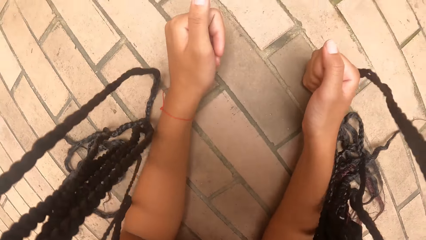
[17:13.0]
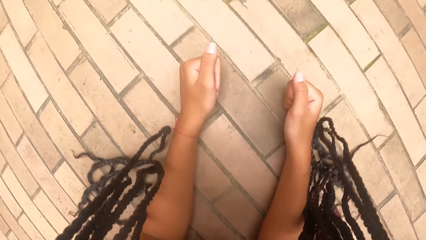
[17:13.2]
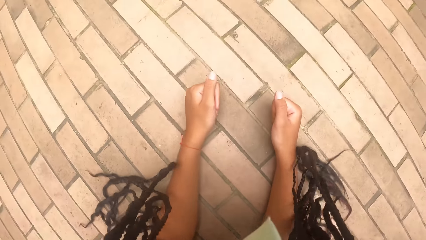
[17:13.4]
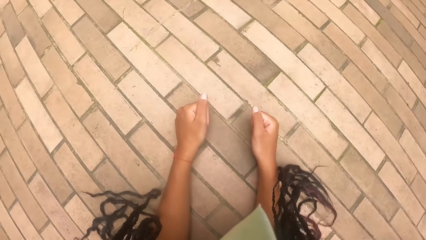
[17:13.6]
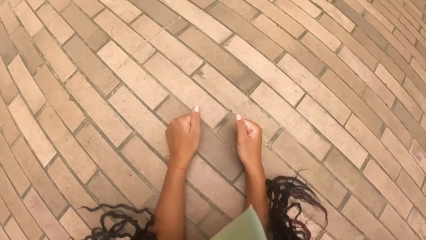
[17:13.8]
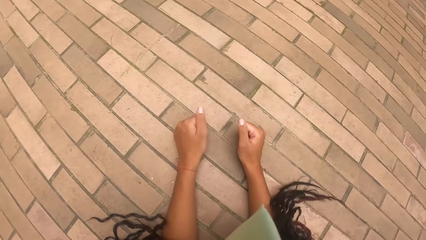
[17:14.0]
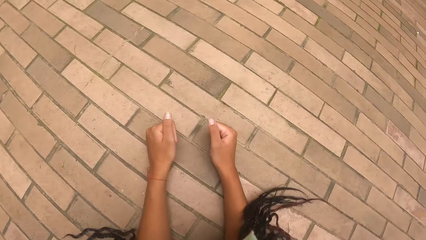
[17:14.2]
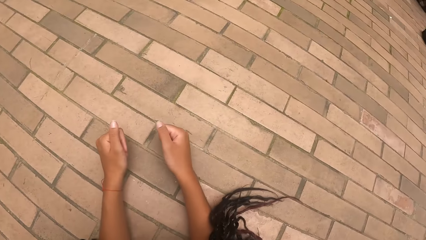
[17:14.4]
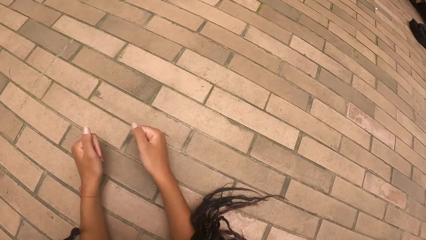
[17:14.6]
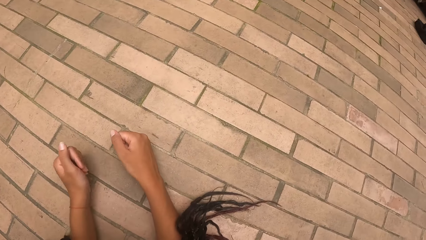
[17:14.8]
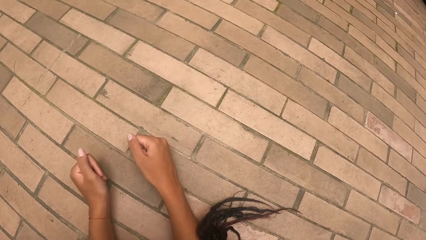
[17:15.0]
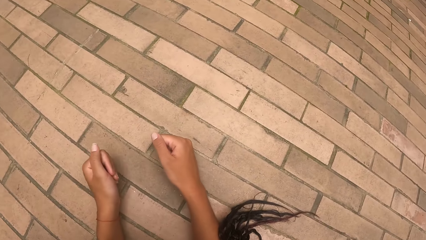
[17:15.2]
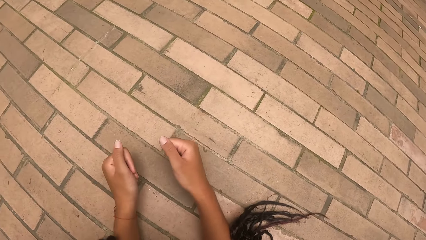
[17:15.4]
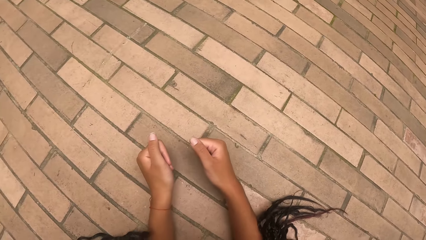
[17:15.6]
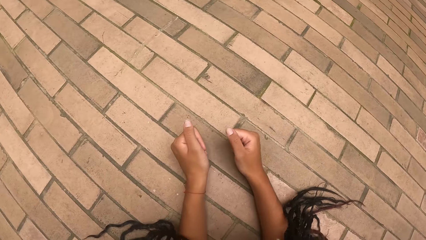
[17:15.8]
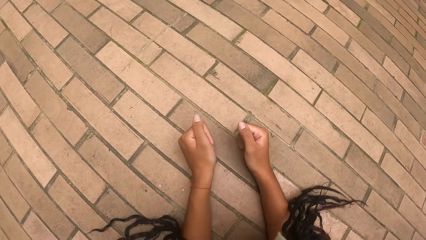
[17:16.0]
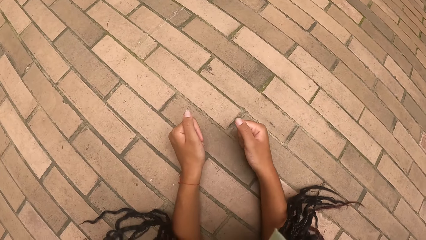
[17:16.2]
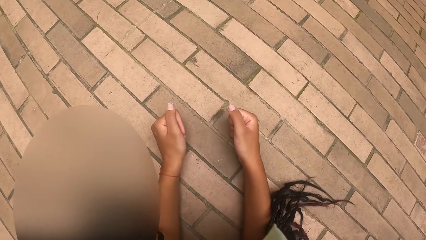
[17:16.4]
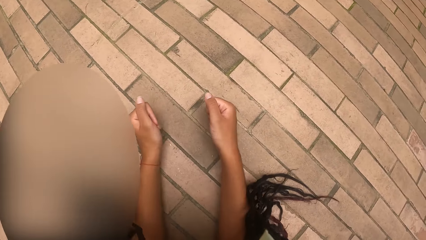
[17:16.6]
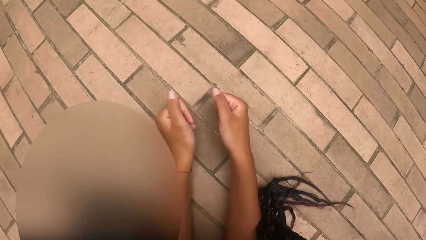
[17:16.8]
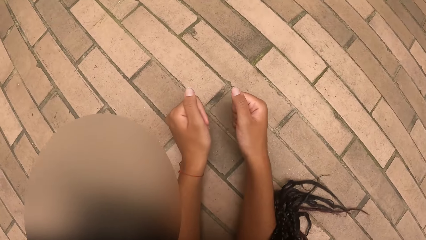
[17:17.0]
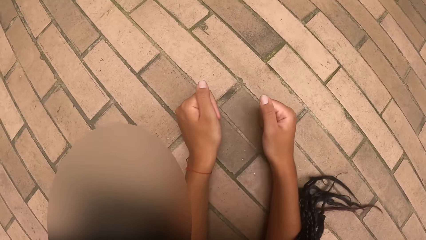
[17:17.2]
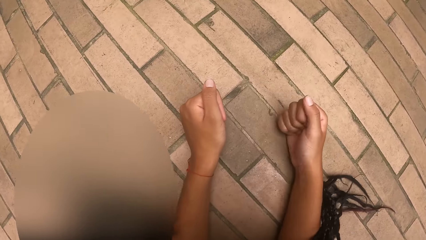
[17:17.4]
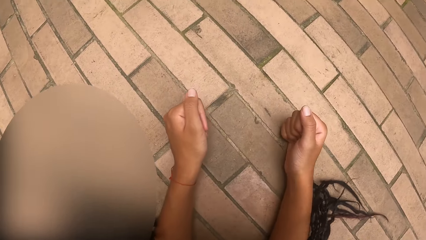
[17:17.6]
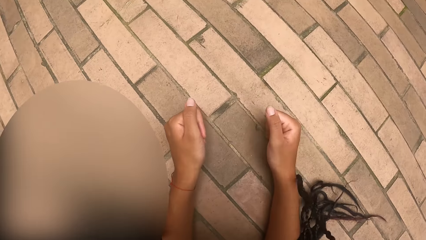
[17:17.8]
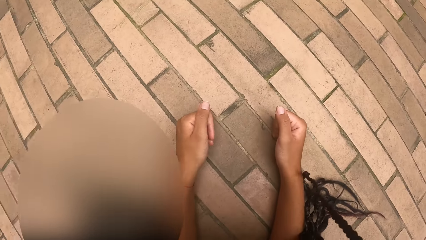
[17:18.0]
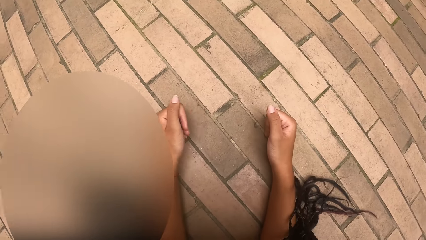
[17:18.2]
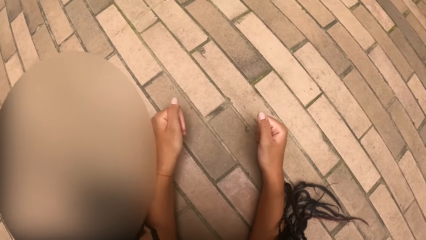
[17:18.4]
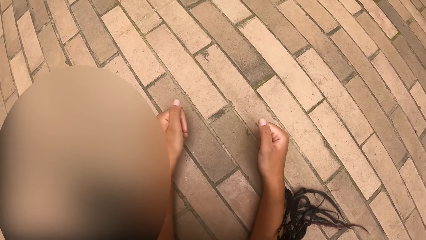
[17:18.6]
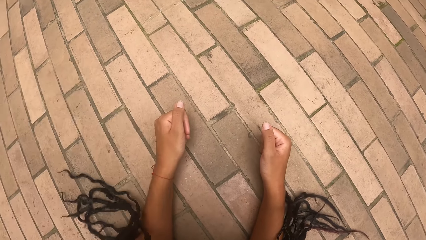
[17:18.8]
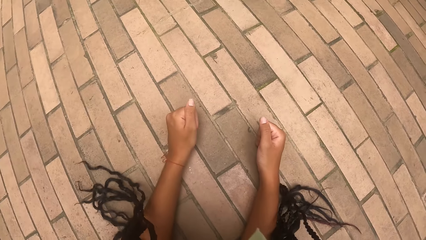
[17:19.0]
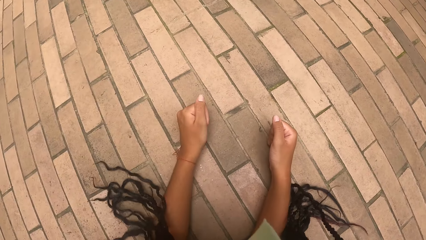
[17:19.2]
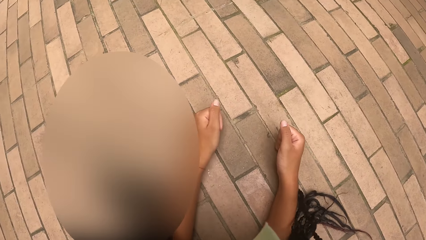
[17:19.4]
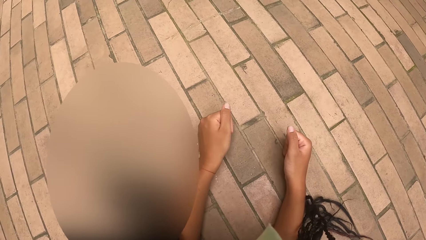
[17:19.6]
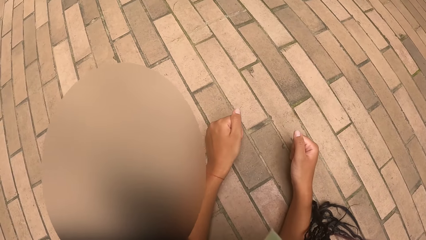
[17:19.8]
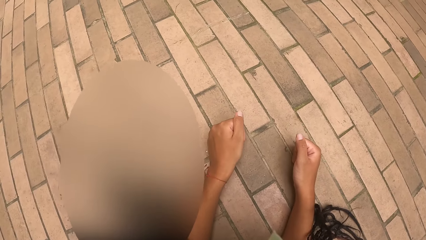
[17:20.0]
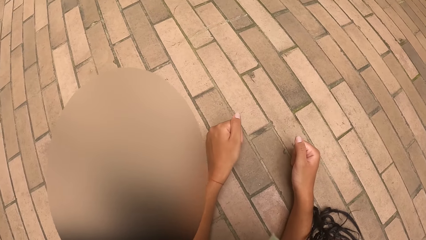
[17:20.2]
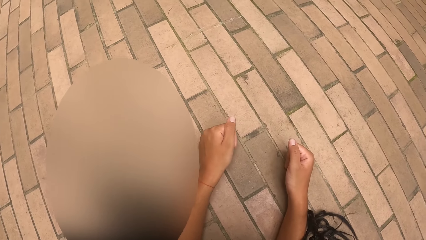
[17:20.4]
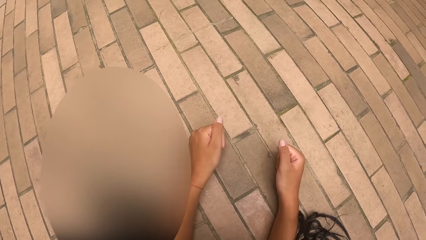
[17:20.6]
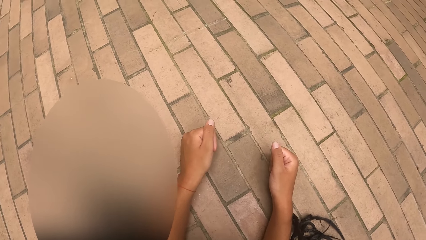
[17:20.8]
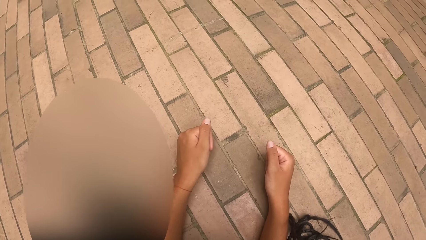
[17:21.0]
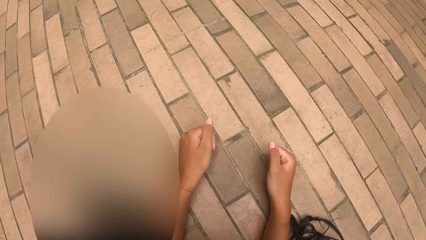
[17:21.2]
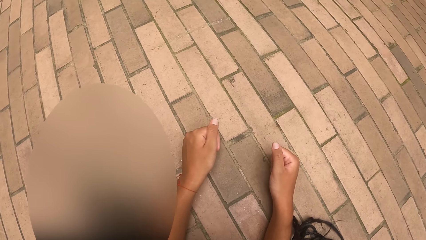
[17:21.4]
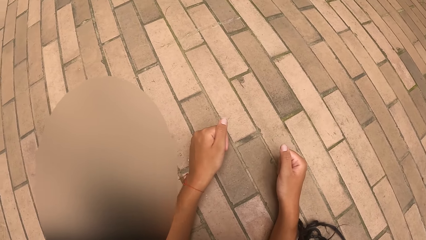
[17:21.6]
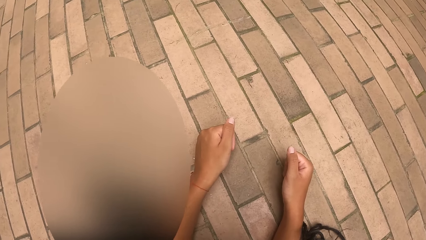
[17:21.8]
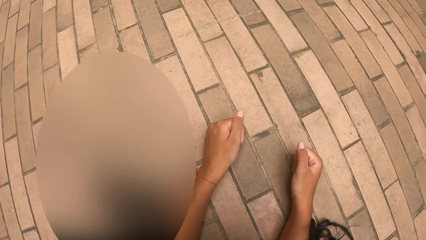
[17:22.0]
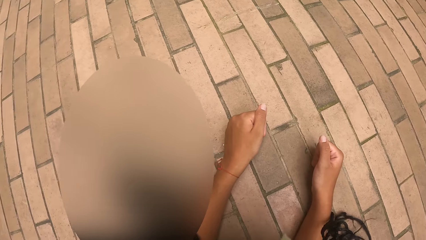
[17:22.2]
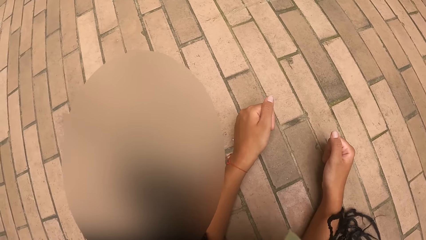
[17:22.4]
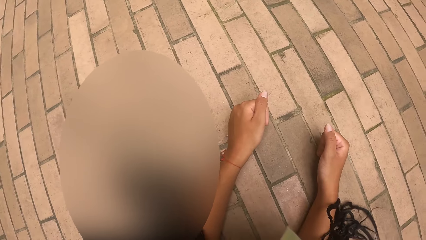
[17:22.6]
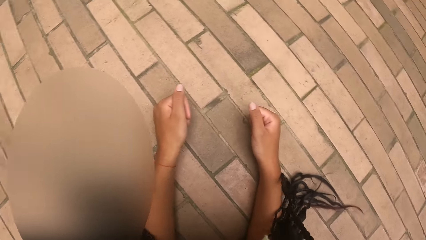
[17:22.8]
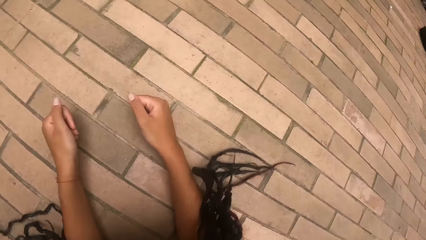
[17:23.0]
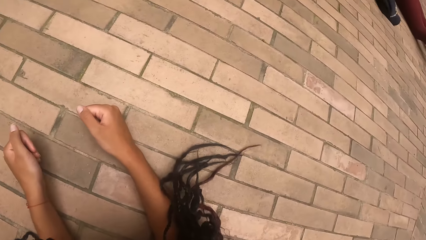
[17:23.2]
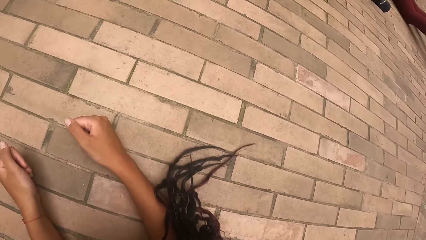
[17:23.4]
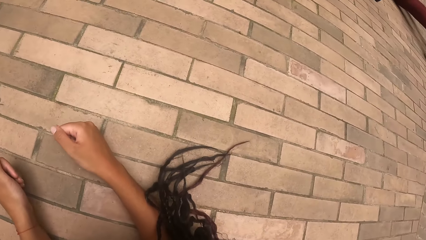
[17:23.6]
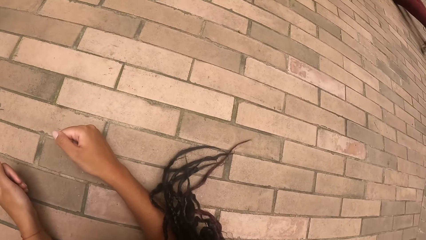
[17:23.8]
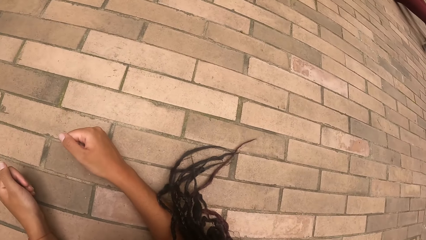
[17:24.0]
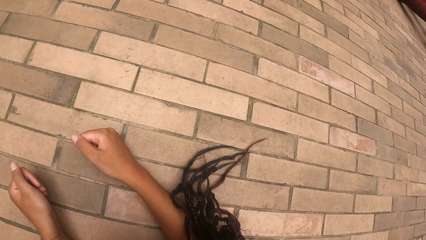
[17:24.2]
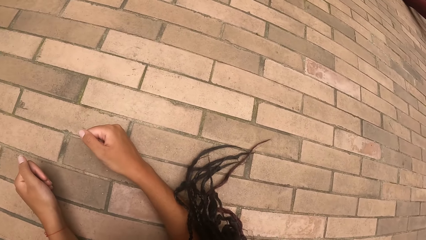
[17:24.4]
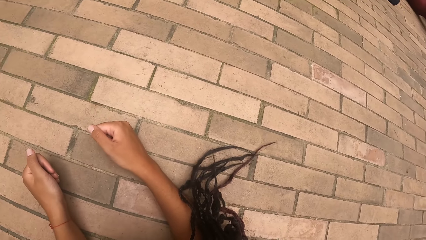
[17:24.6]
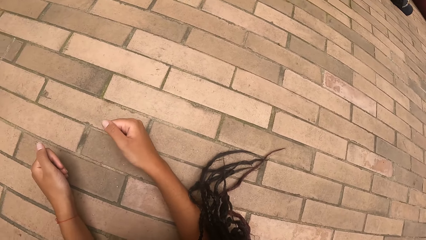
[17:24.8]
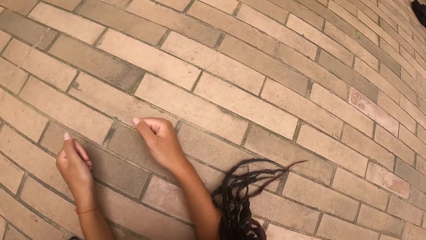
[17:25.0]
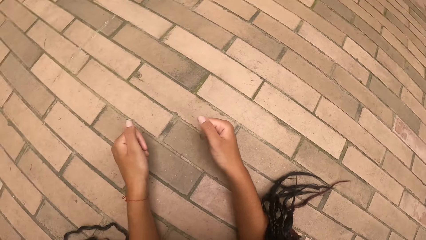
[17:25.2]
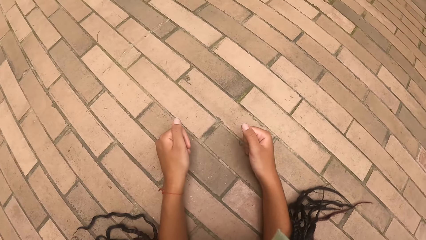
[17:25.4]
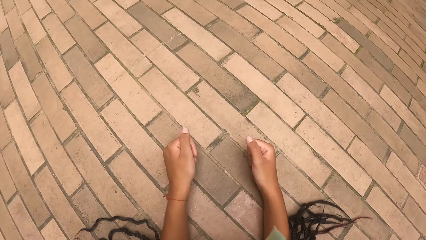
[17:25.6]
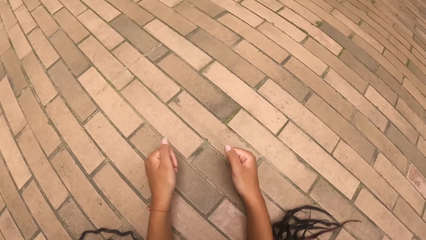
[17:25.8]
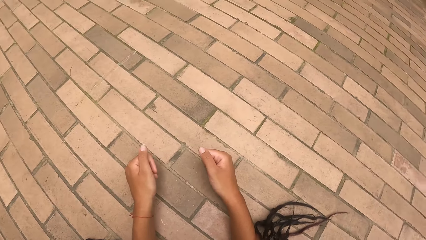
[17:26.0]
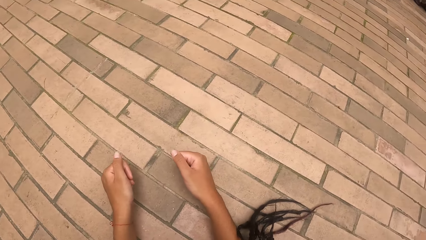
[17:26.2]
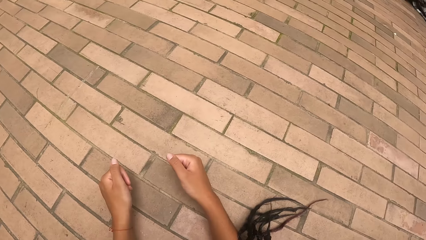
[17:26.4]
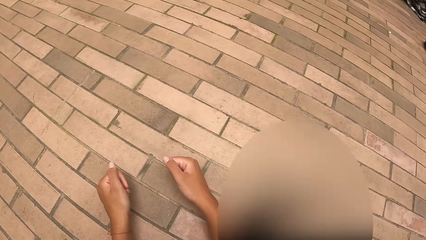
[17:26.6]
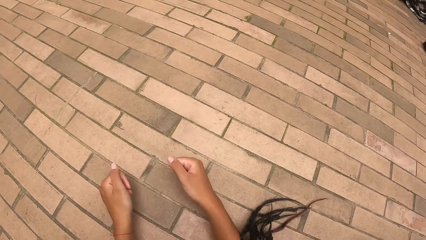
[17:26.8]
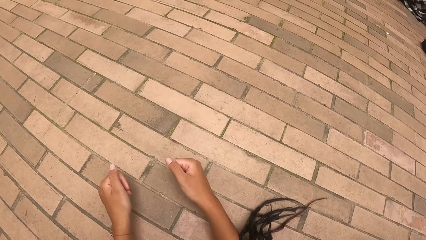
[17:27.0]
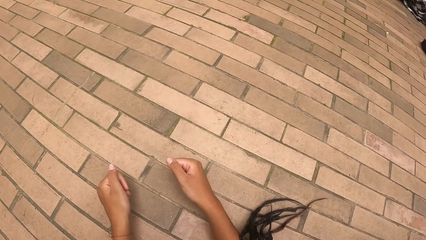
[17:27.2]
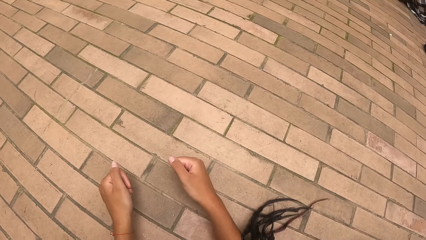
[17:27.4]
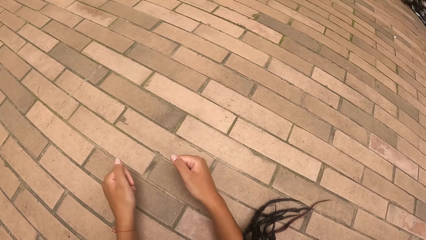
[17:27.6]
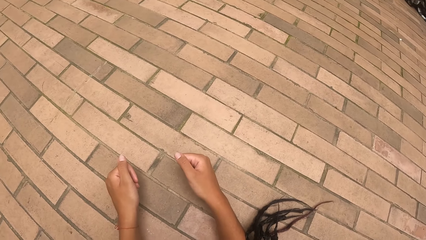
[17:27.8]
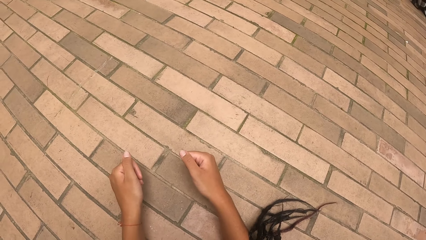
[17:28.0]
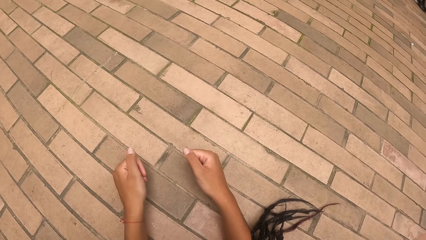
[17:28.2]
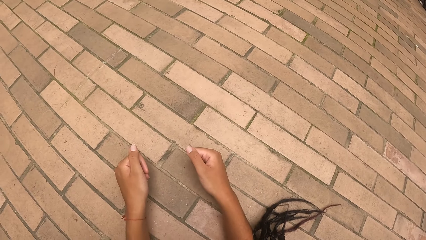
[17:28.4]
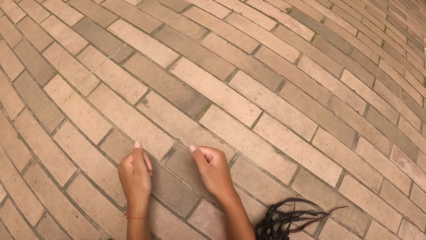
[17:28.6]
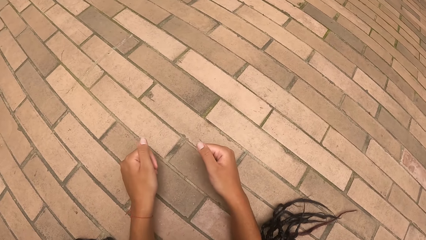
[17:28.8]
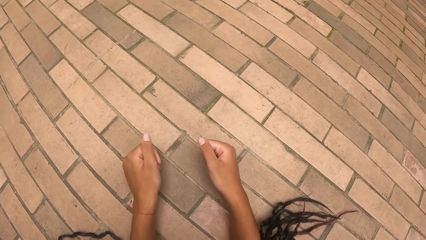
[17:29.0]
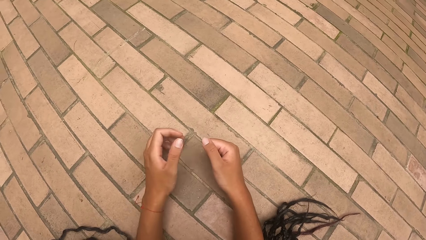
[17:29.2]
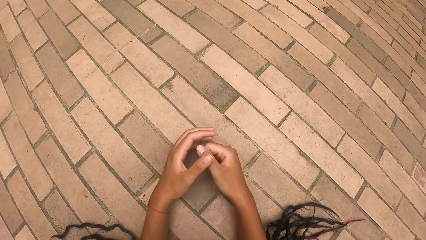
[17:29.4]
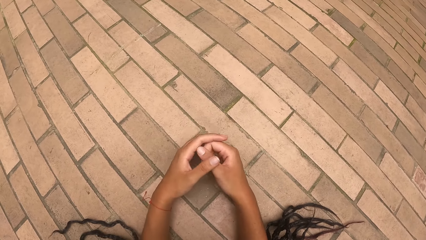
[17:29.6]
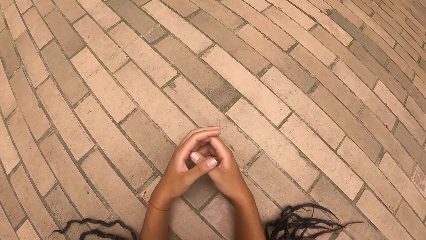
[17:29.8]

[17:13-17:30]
The camera wearer looks around.
